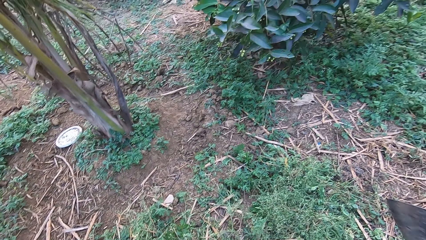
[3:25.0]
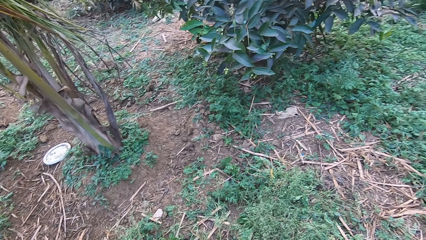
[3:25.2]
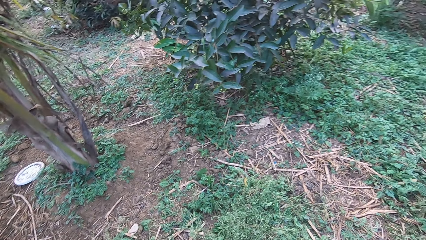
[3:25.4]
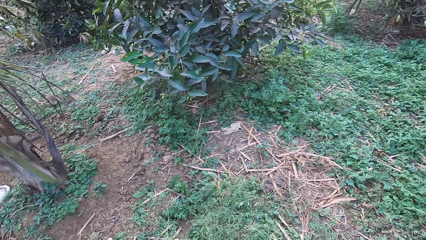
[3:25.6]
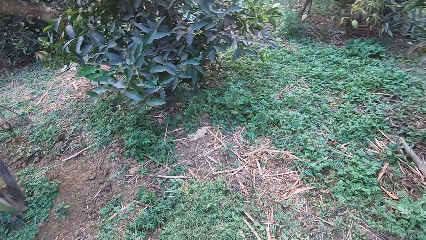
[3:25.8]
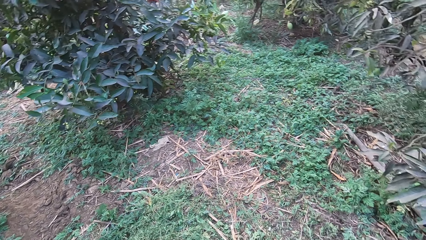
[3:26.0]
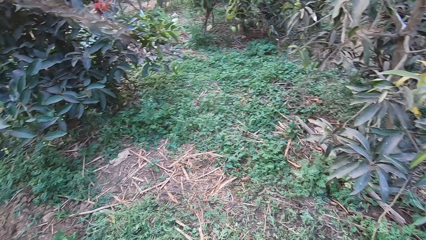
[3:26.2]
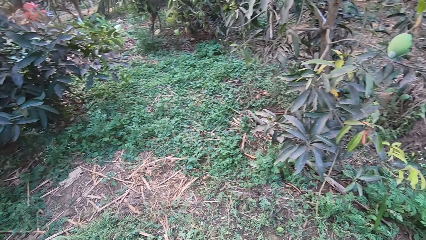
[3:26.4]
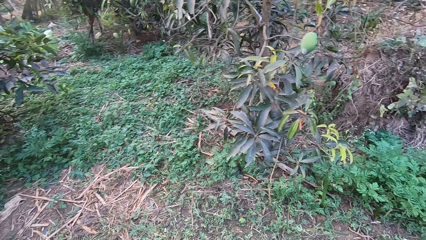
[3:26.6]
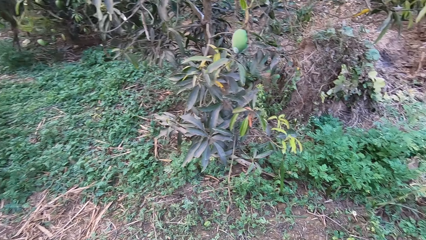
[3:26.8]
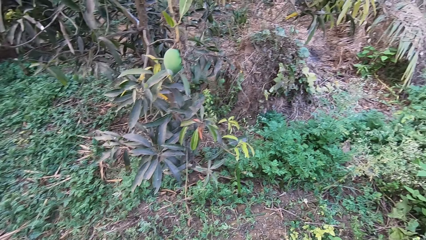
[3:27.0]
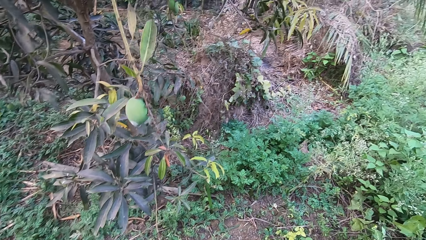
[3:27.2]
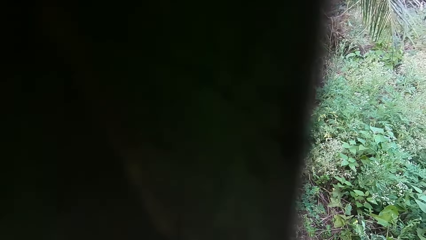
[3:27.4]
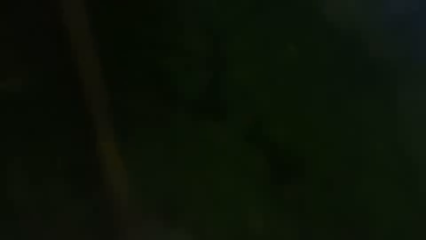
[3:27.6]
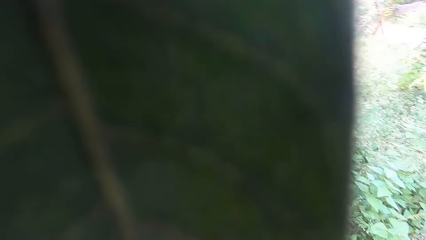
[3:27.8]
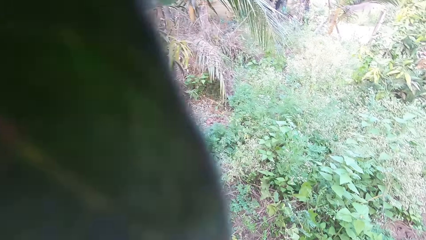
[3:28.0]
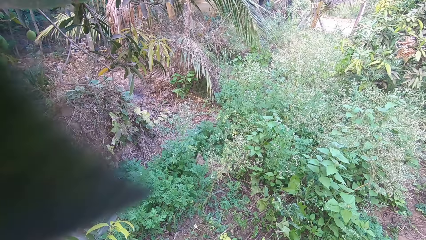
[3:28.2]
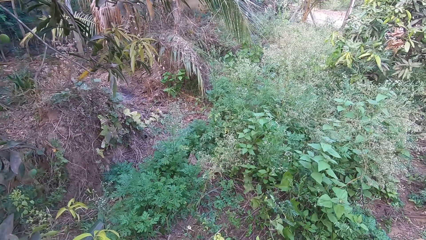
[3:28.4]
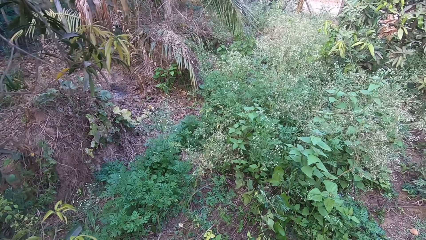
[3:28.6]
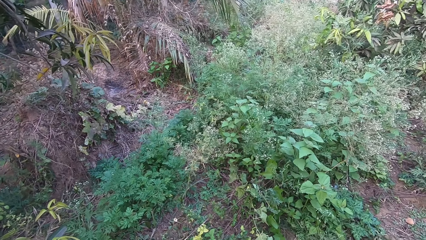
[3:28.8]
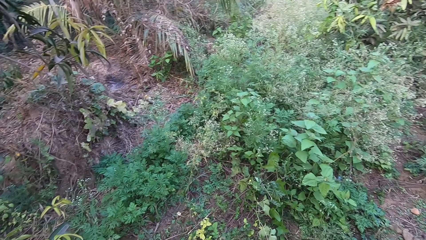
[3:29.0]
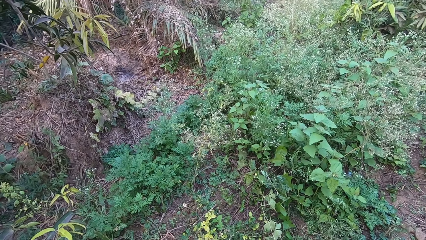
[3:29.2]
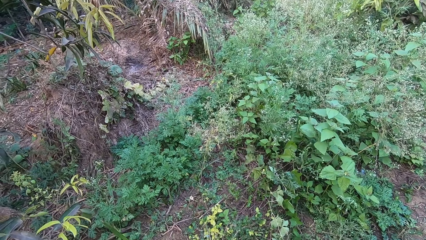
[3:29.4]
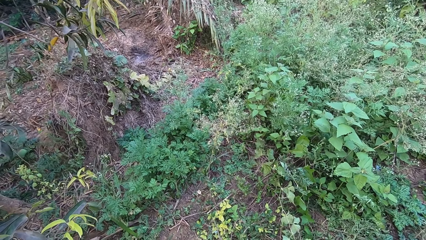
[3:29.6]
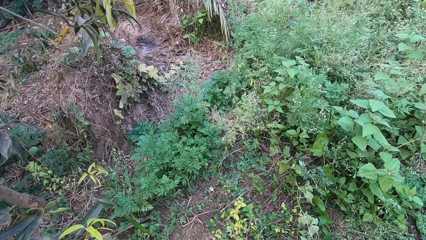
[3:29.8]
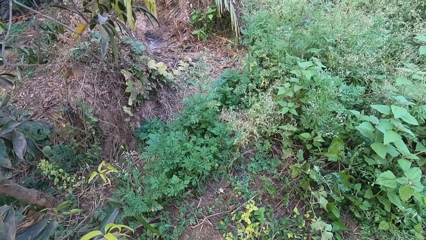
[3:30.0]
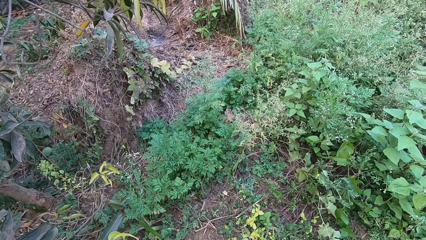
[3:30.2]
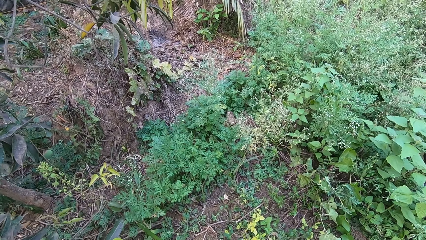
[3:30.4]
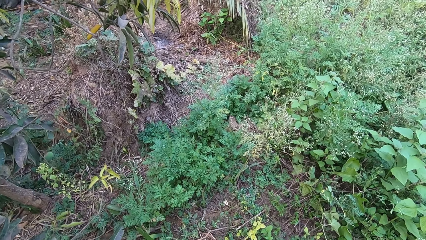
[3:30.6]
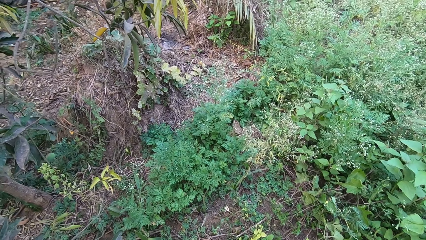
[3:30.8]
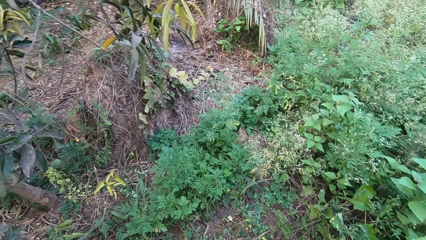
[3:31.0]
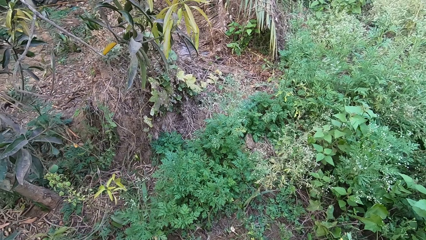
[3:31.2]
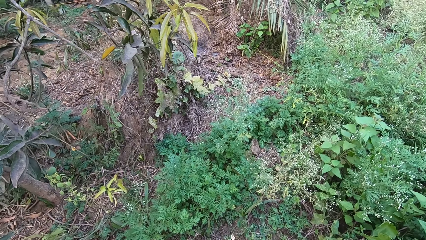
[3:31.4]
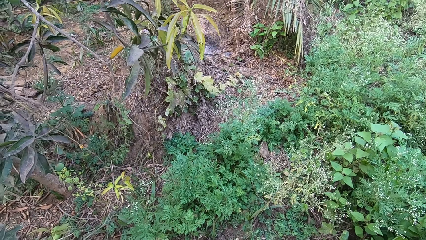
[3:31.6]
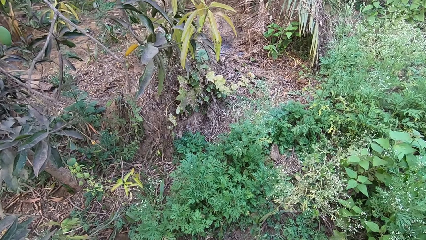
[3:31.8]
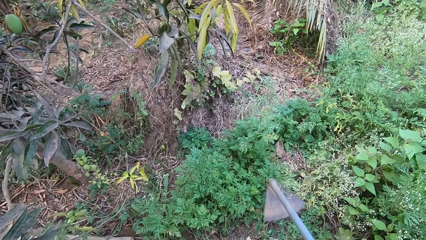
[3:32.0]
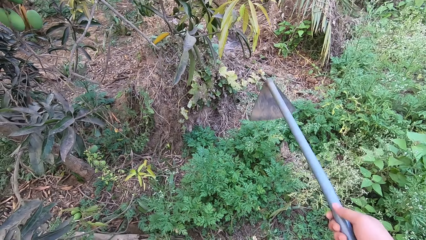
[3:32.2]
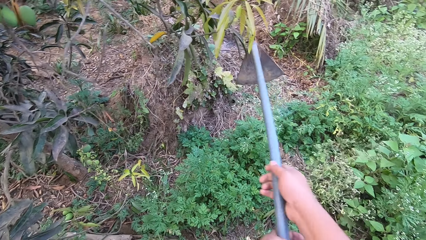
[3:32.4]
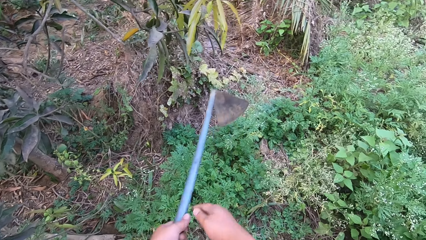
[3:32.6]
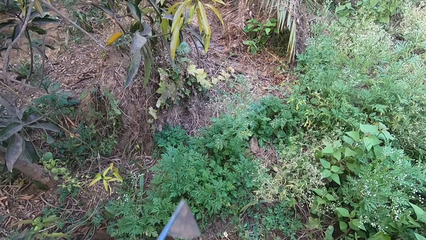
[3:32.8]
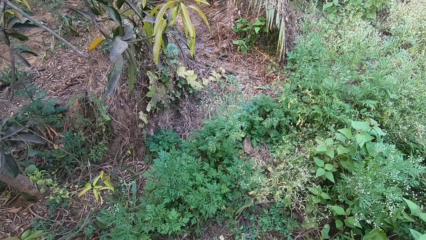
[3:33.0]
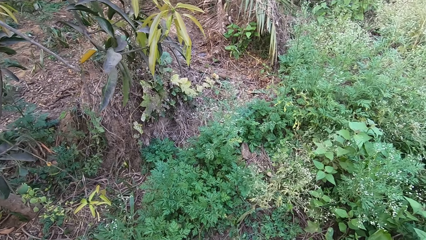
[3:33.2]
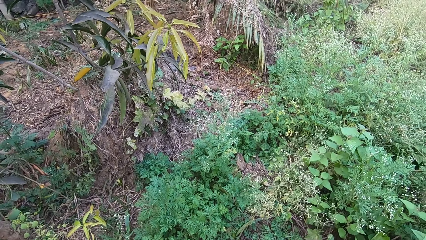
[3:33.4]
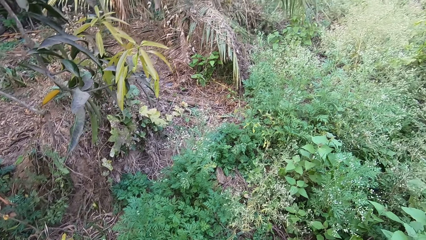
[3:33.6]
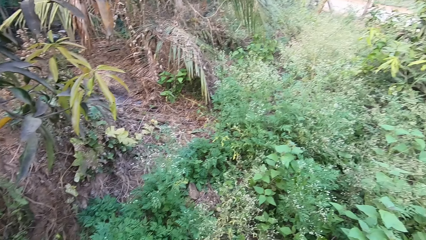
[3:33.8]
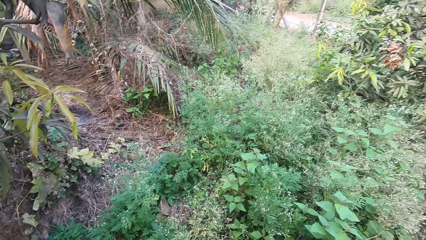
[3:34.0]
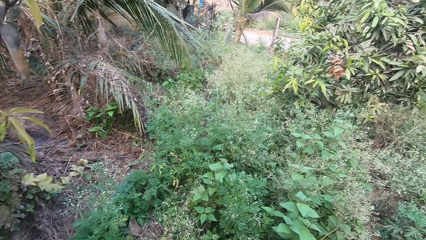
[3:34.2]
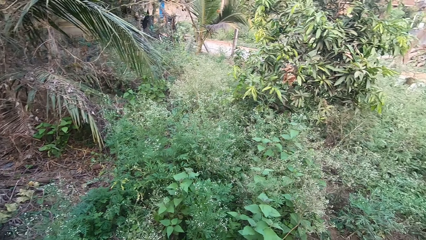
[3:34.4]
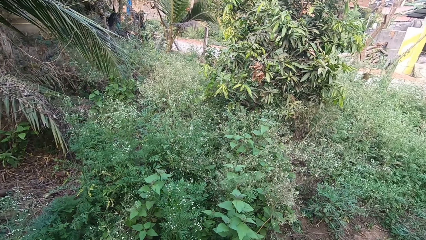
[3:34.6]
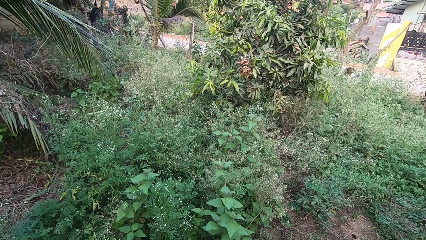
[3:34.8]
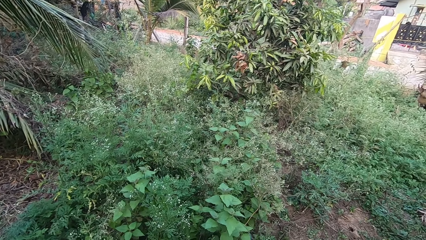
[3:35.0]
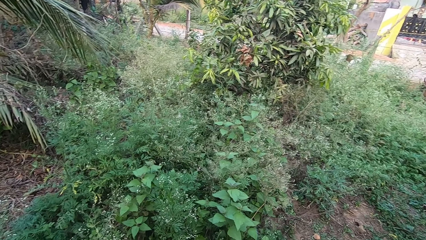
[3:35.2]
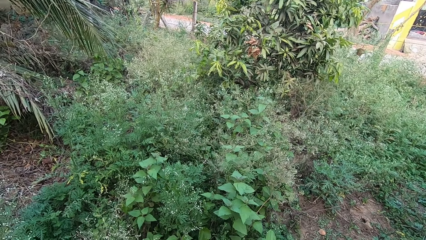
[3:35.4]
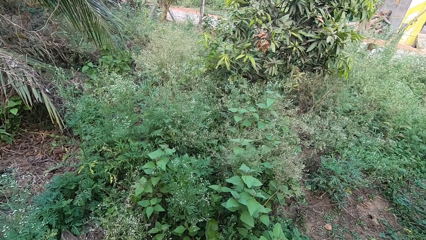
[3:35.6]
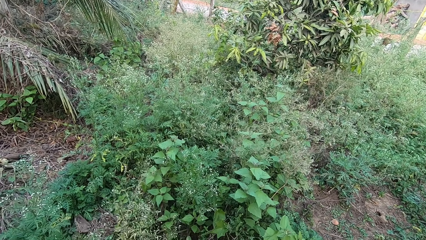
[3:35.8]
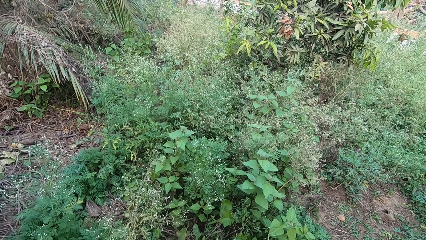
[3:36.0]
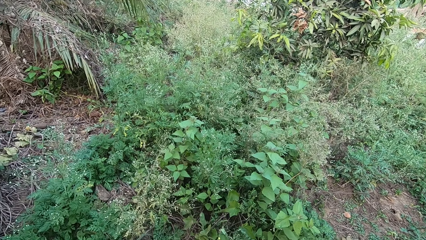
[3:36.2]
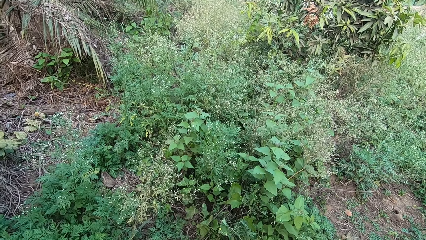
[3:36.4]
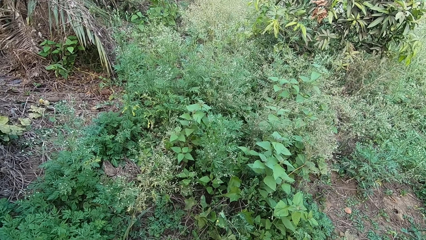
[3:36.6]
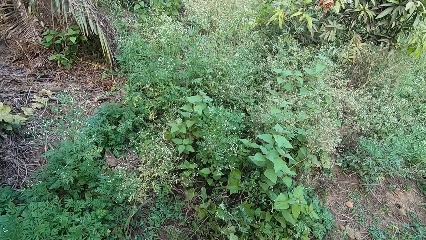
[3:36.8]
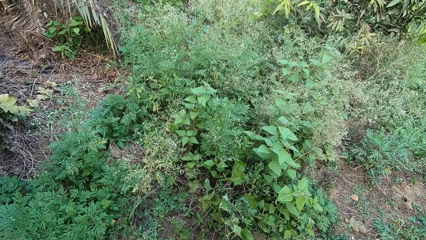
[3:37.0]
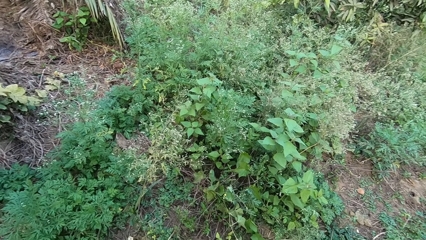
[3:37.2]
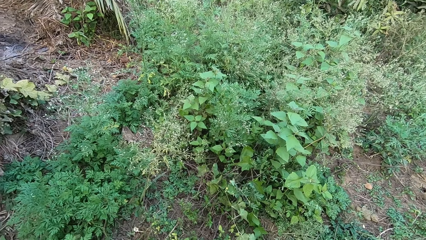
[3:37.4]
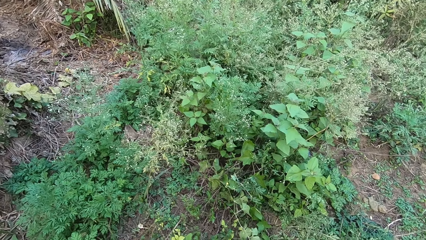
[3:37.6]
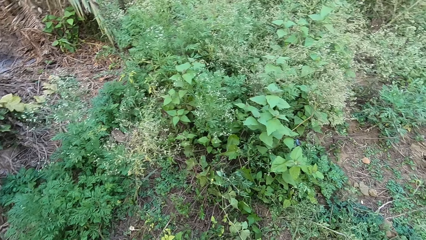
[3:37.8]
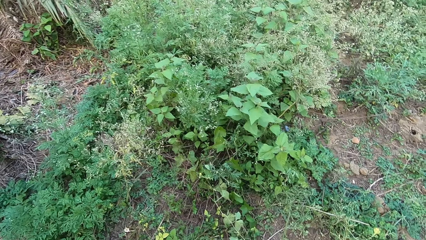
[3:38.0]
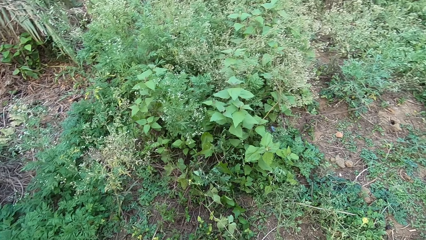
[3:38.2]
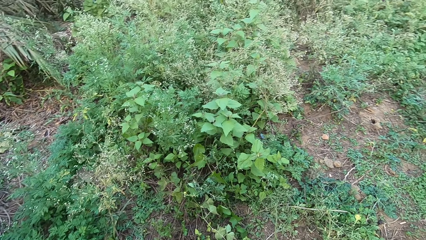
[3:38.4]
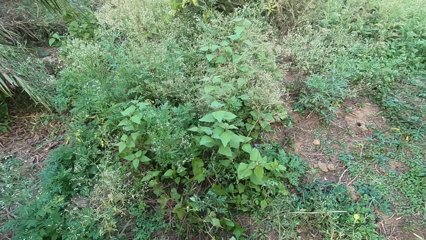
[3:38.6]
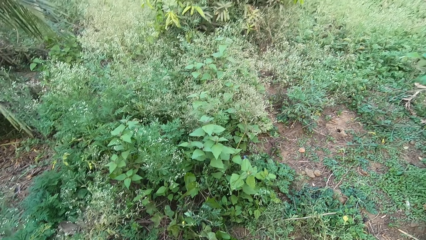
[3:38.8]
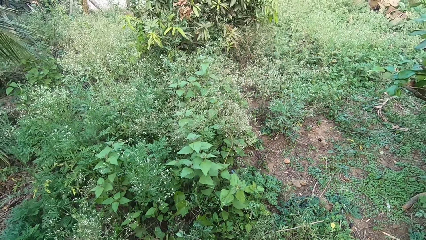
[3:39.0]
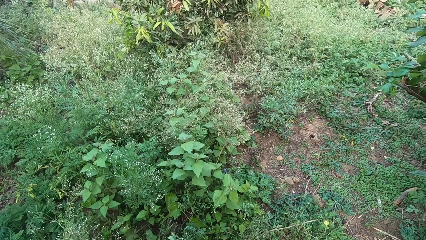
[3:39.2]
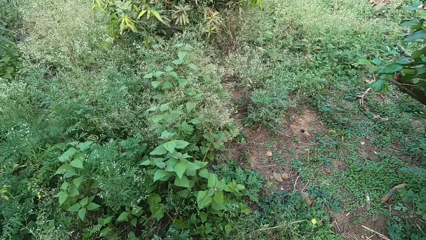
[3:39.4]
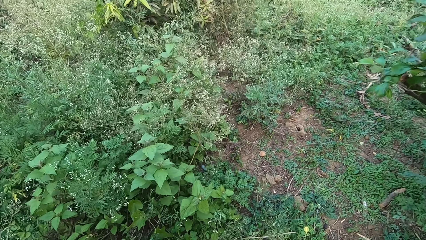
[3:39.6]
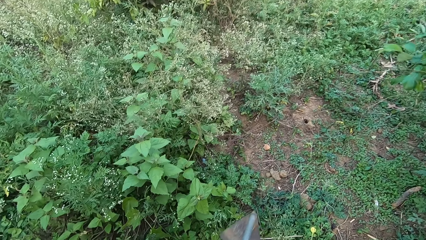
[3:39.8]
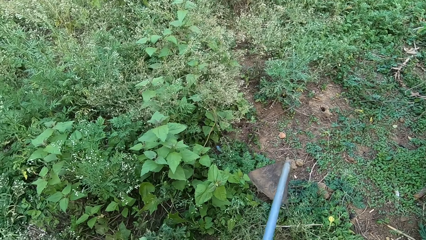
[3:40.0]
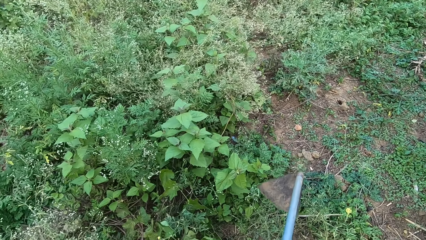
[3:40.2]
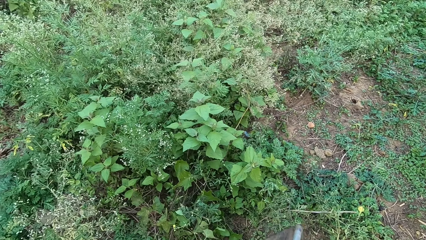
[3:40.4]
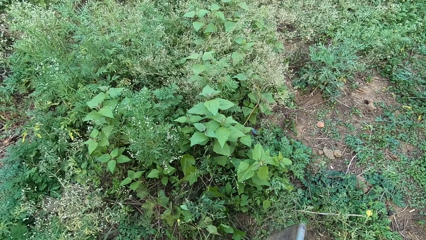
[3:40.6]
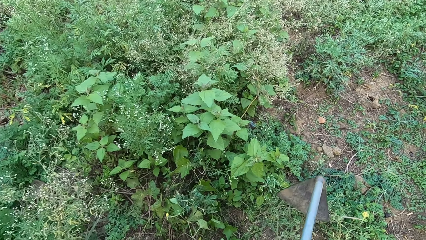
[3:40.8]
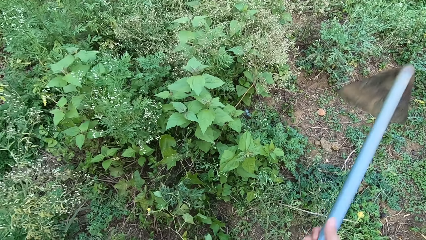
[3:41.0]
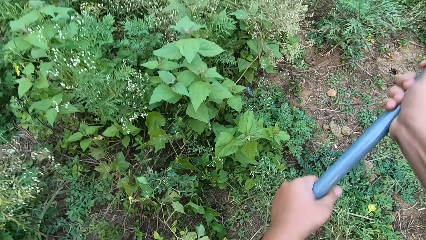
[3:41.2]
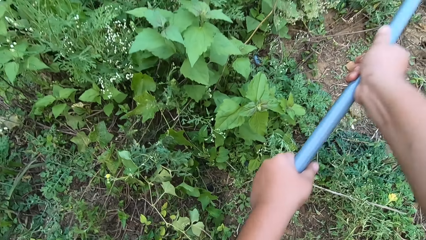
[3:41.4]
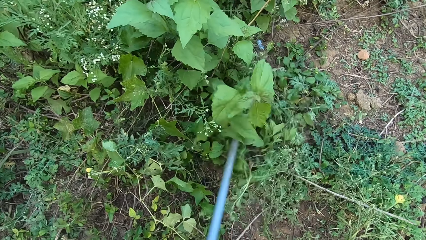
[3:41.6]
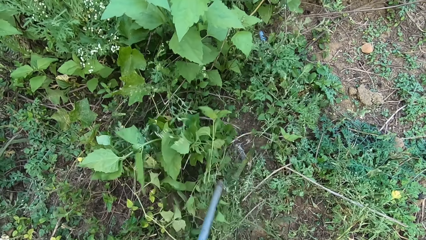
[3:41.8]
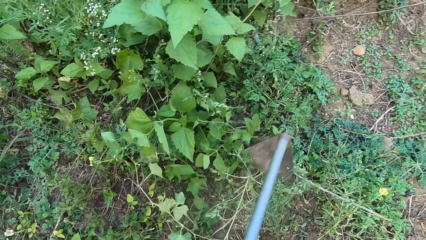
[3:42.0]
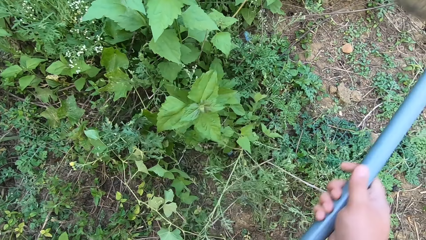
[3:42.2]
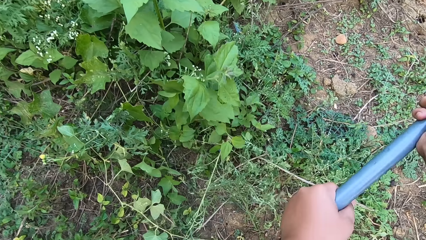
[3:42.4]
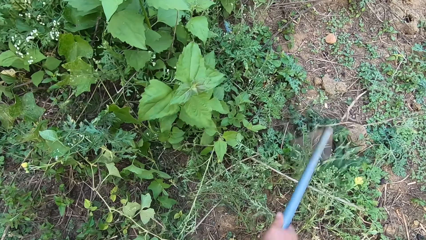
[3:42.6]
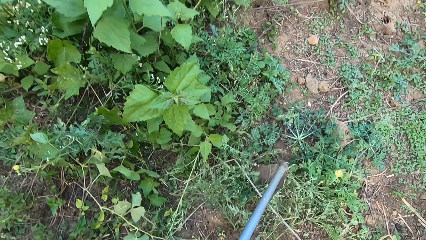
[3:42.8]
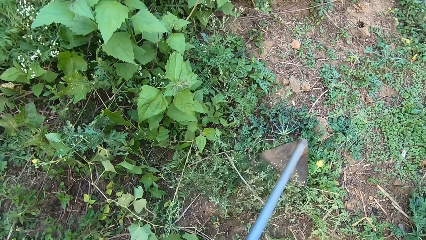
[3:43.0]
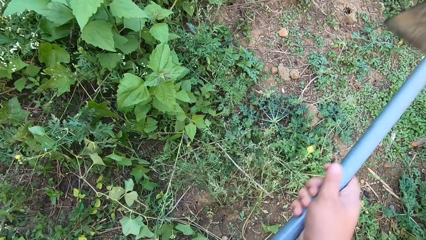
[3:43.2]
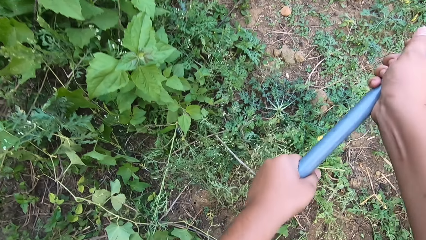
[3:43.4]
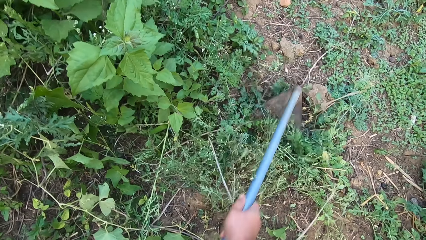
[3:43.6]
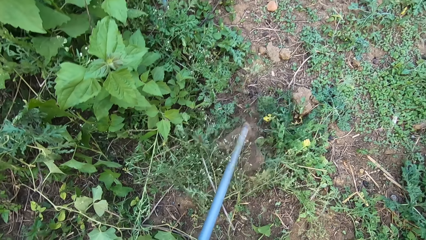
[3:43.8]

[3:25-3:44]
The camera wearer looks around. They move to another part of the farm. They start weeding again with the hoe in both hands.
